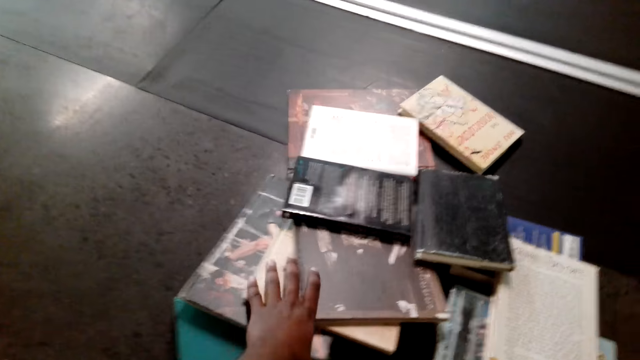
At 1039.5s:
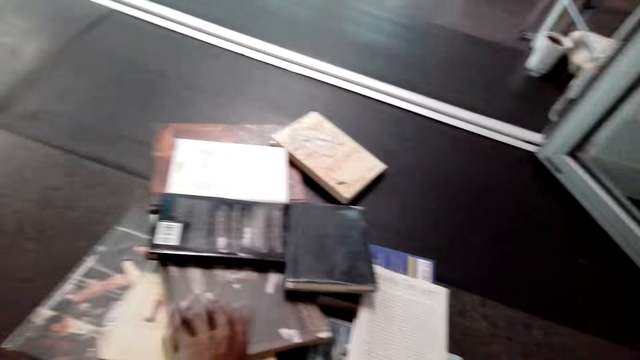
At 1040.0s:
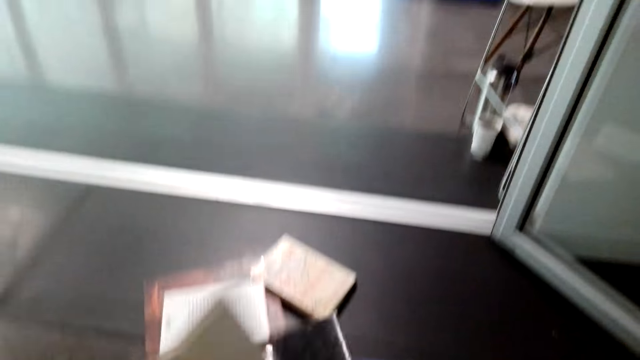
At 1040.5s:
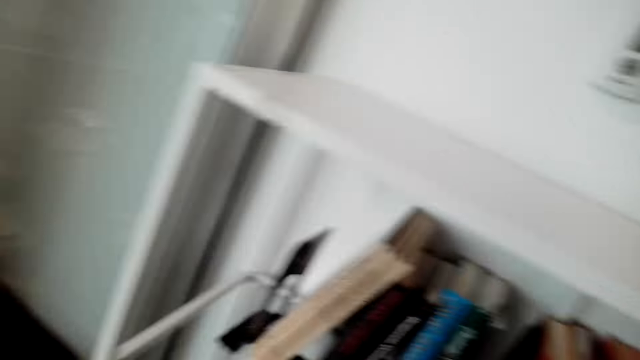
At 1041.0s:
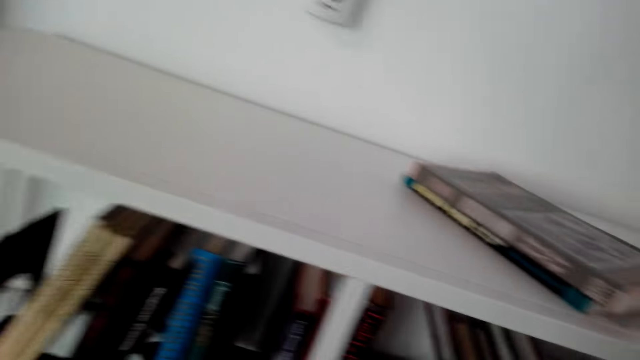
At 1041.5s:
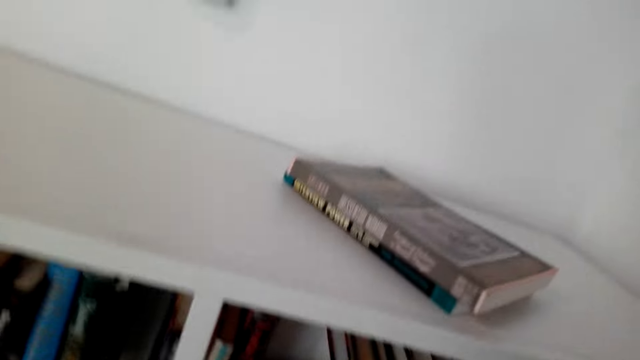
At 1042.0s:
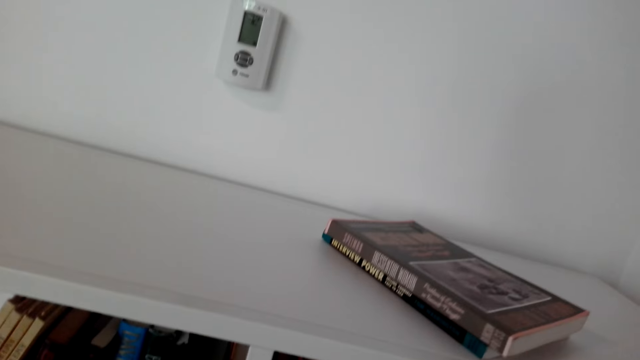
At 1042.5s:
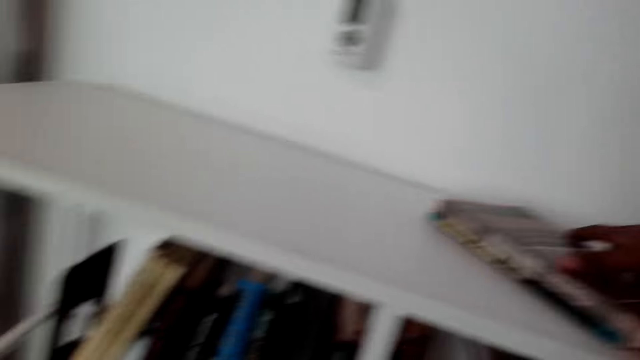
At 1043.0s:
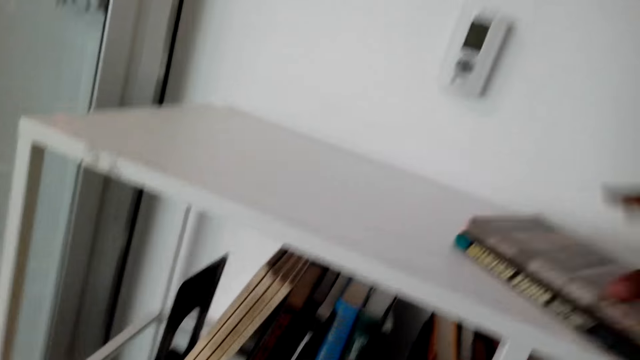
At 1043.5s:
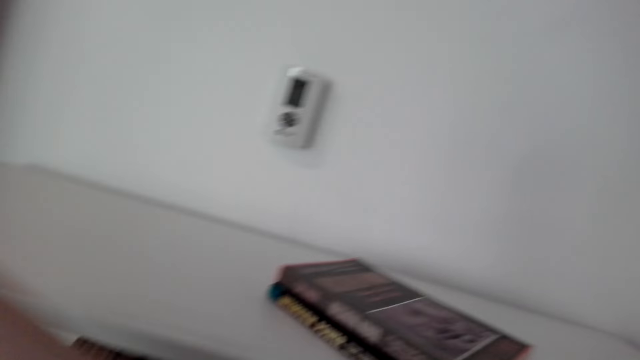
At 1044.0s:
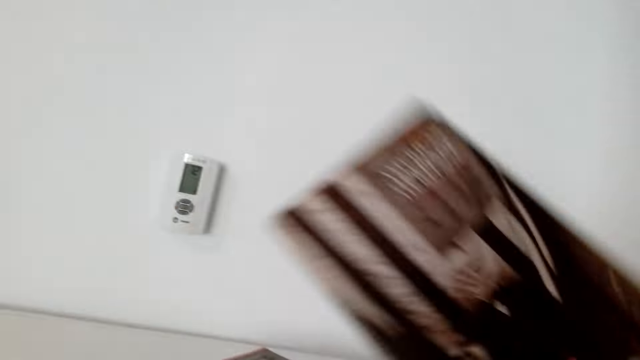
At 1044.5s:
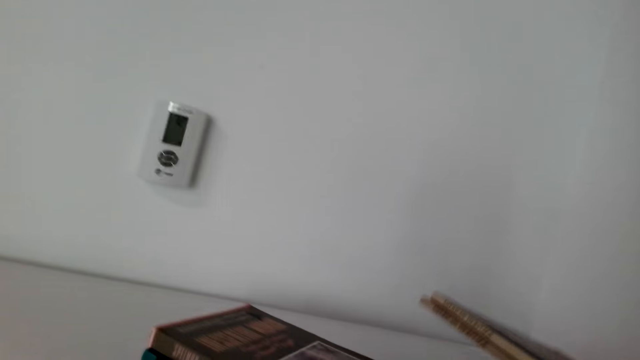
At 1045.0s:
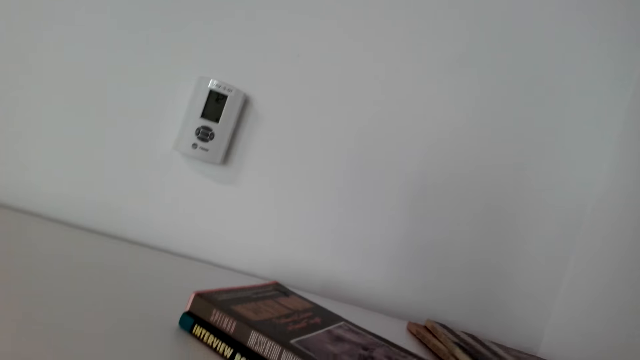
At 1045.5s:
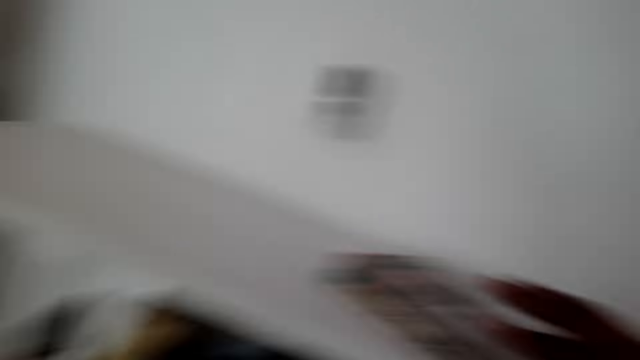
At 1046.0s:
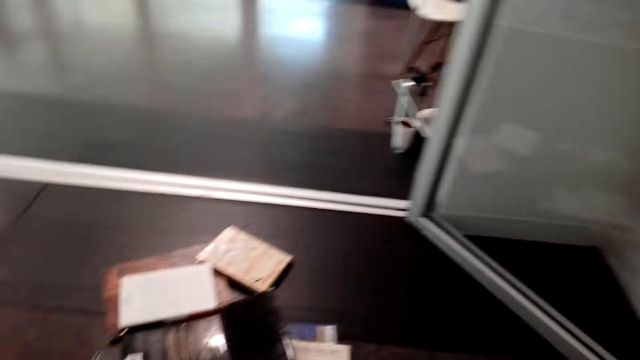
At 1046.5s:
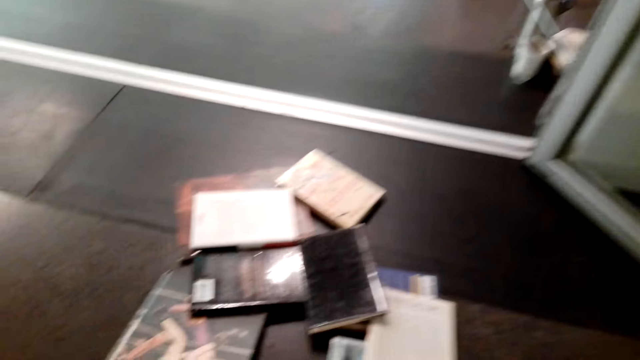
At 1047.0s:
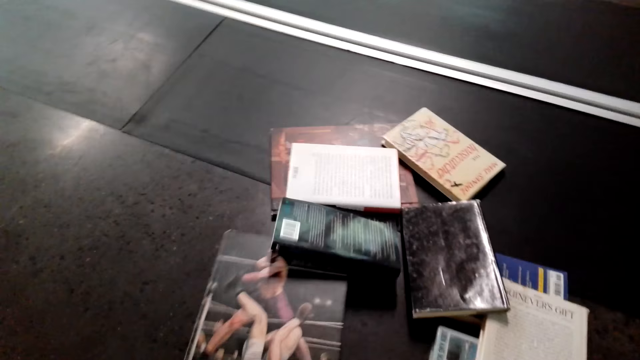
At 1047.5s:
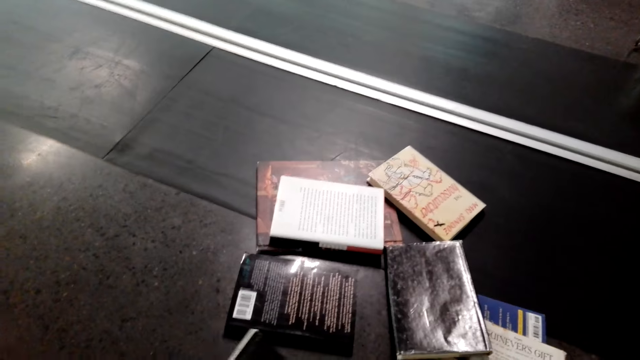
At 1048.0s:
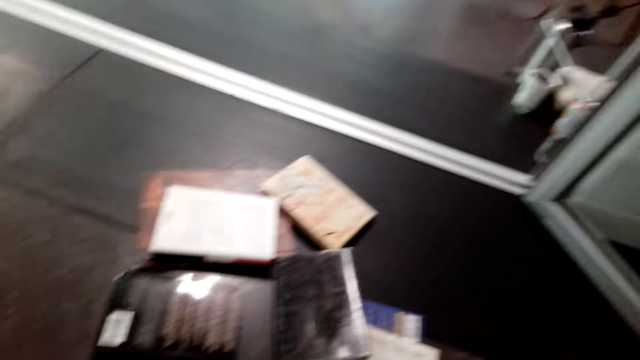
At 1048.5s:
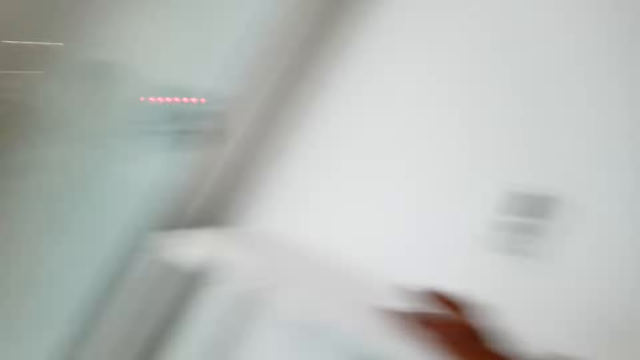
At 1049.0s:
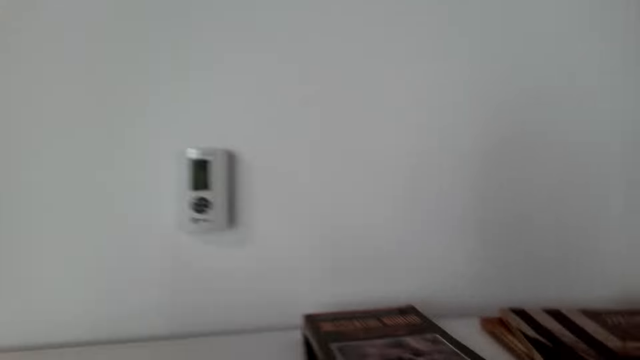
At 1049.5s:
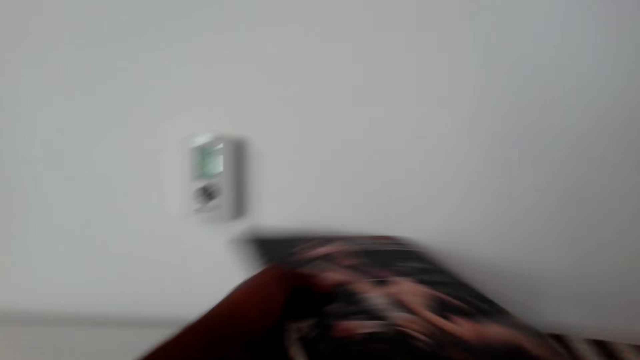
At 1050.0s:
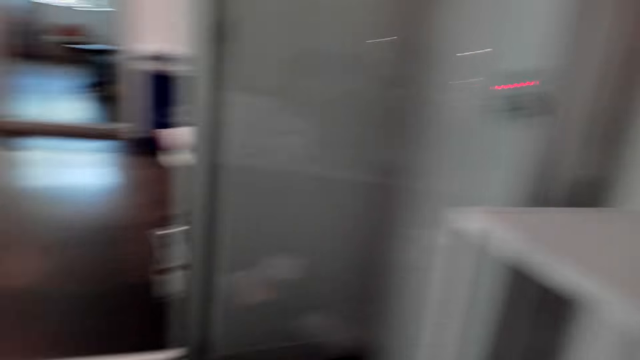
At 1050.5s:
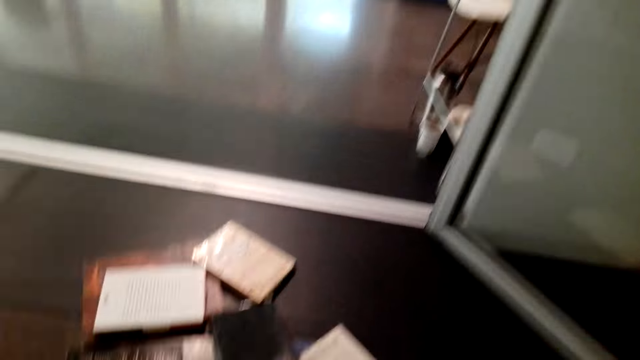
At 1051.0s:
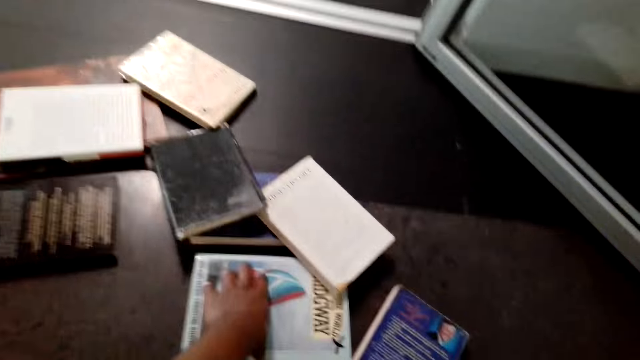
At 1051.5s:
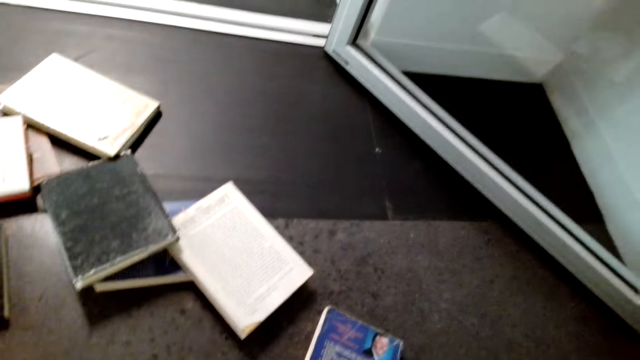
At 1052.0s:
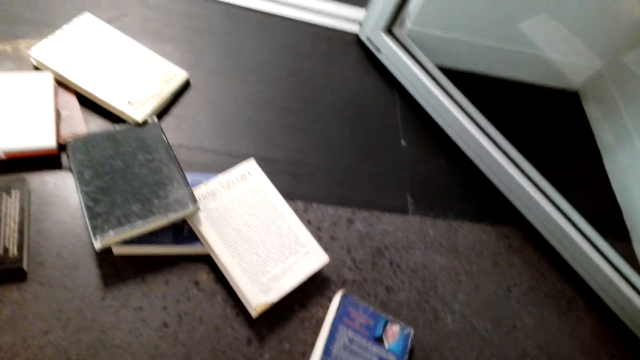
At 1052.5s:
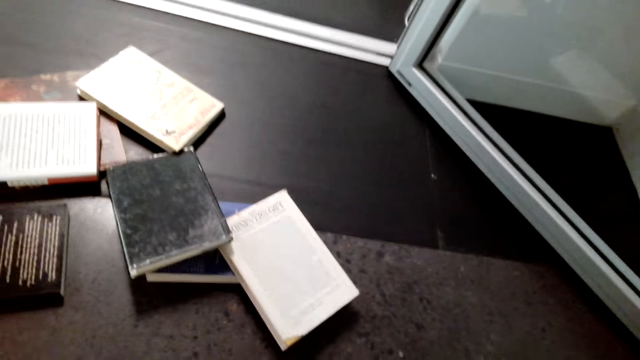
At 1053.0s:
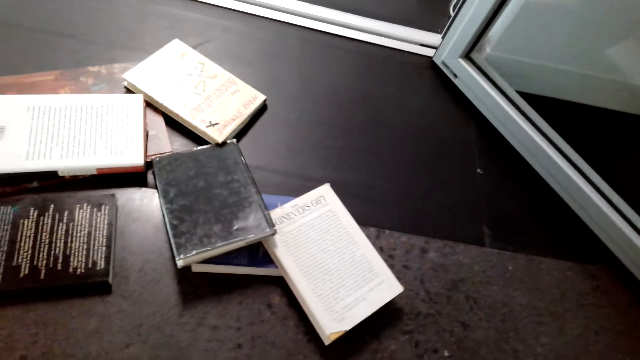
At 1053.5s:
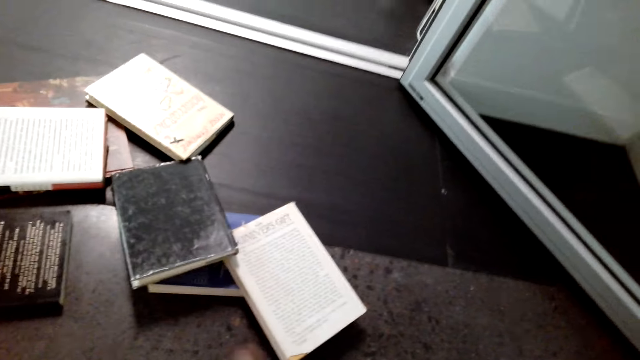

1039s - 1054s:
The camera wearer picks up some books from the floor. They pick some books on the shelf. They converse with the lady. The camera wearer puts more books on the shelf. They pick up some books from the floor, put the books on the shelf, and pick up some books from the floor.

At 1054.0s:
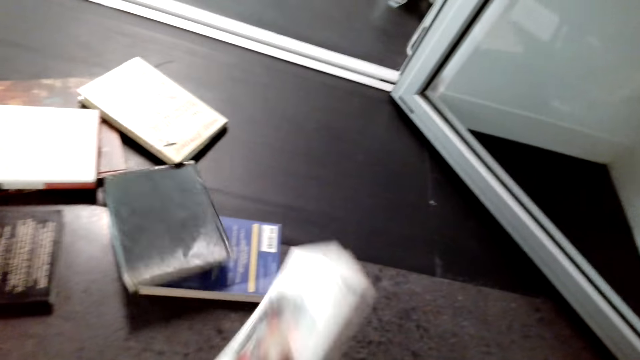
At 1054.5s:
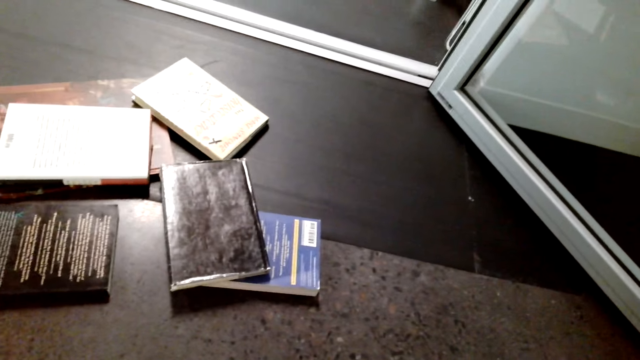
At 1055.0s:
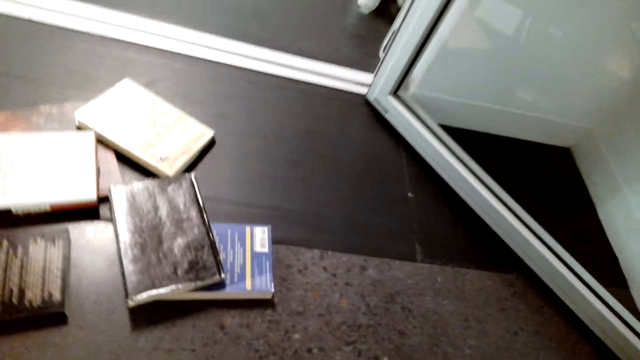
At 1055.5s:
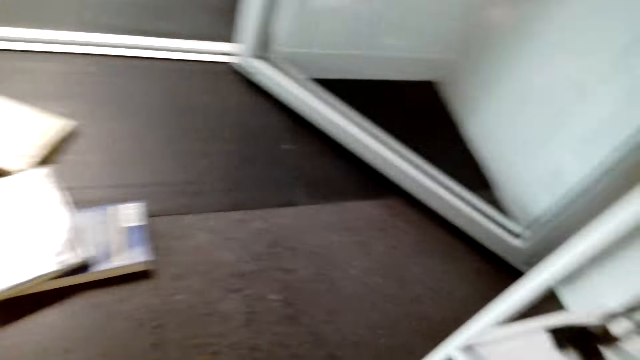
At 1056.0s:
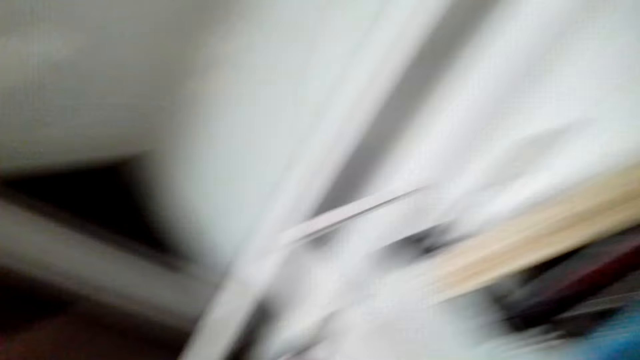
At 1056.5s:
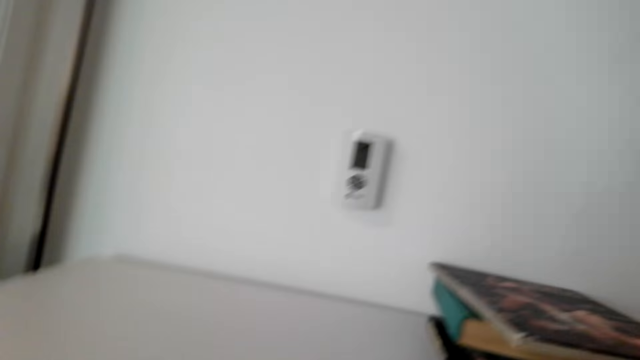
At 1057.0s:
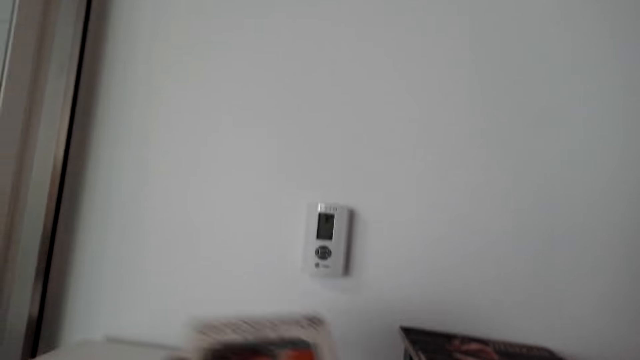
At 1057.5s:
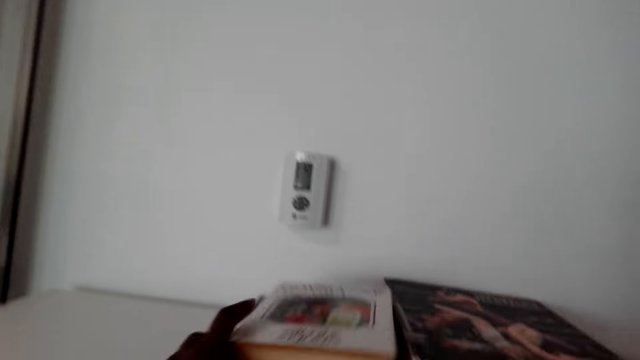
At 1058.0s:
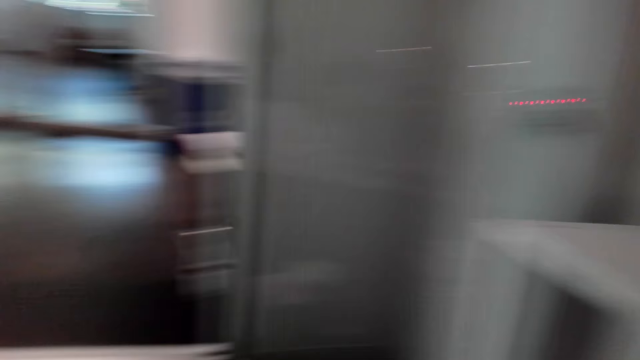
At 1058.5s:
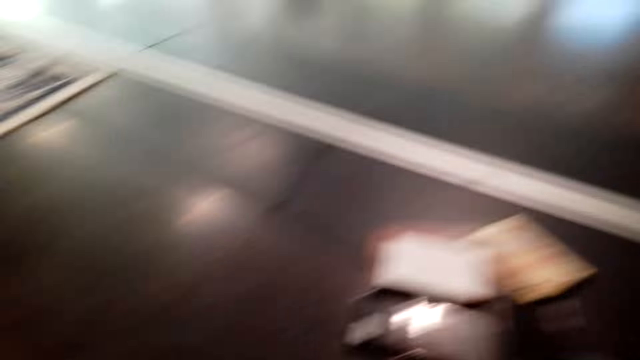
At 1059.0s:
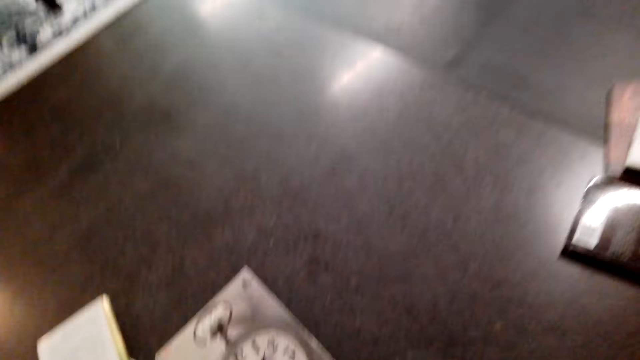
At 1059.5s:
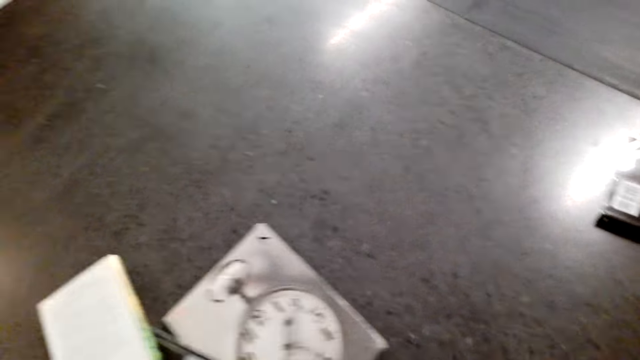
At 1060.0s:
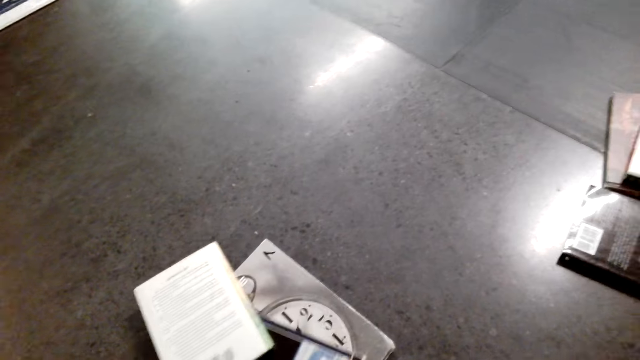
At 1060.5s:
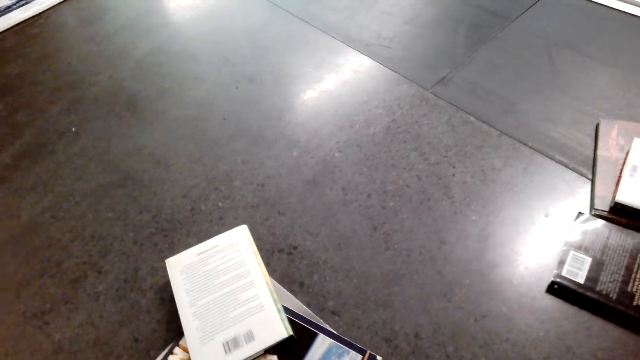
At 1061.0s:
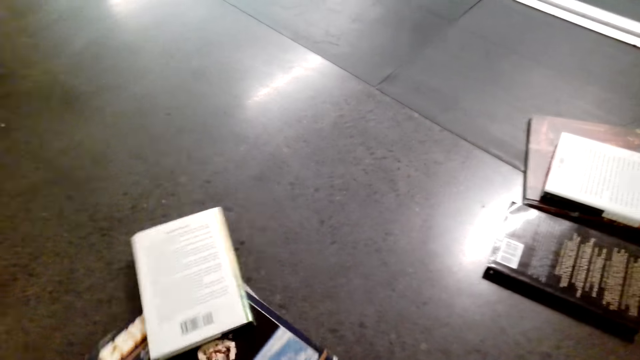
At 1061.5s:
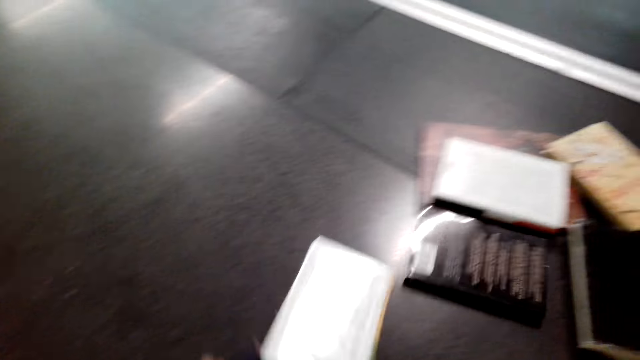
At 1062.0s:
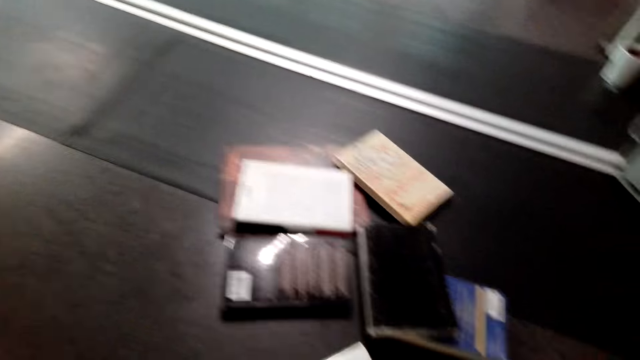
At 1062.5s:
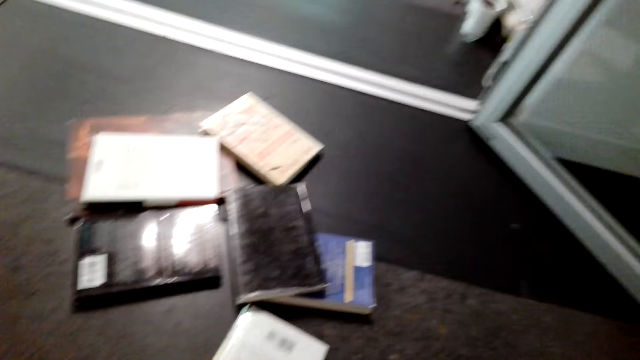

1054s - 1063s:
The camera wearer puts the books on the shelf. They pick up more books from the floor.
